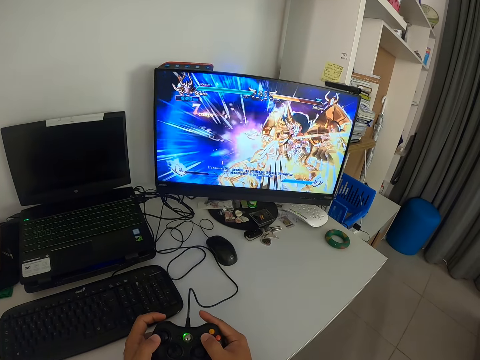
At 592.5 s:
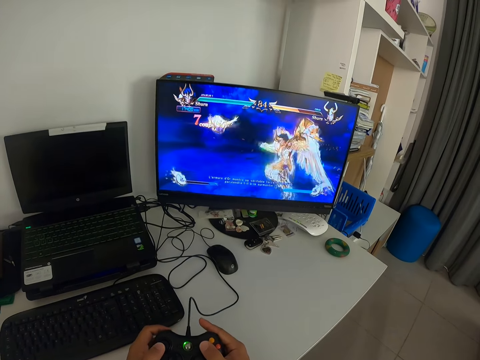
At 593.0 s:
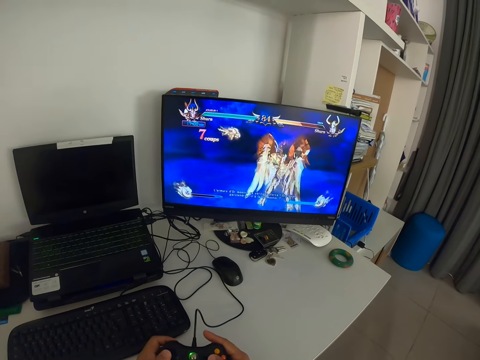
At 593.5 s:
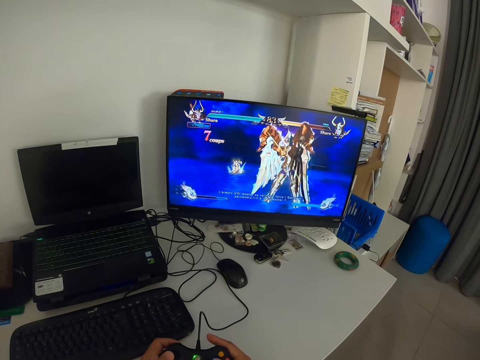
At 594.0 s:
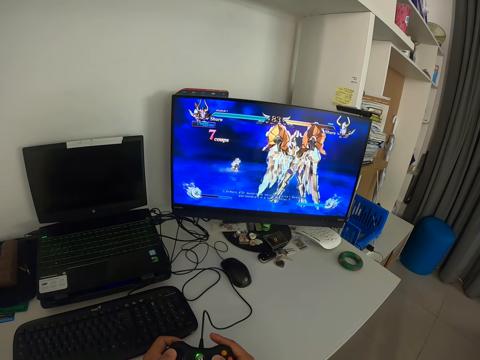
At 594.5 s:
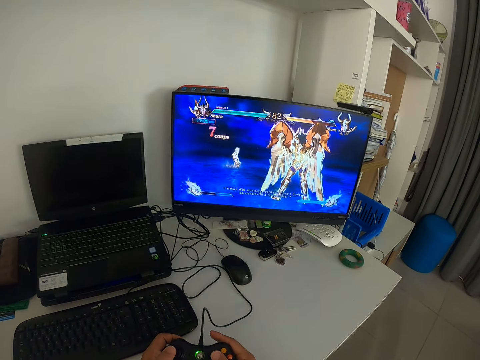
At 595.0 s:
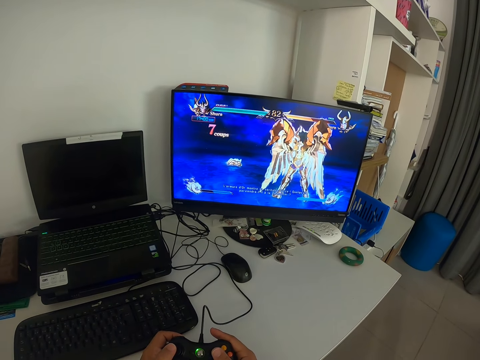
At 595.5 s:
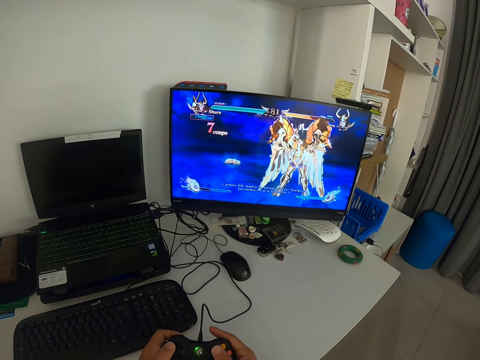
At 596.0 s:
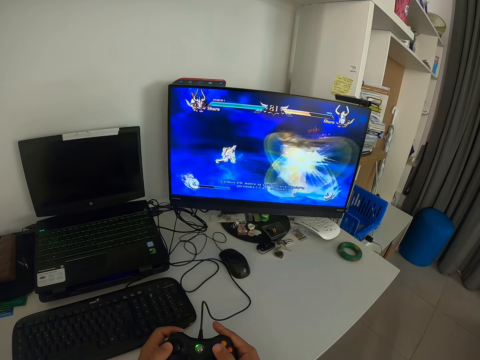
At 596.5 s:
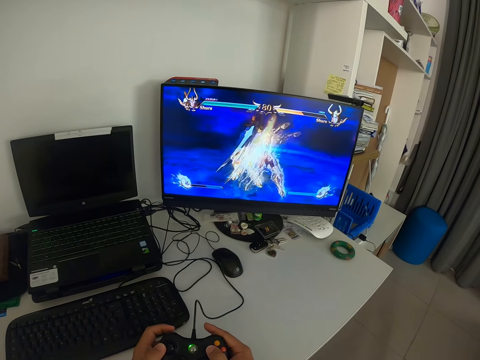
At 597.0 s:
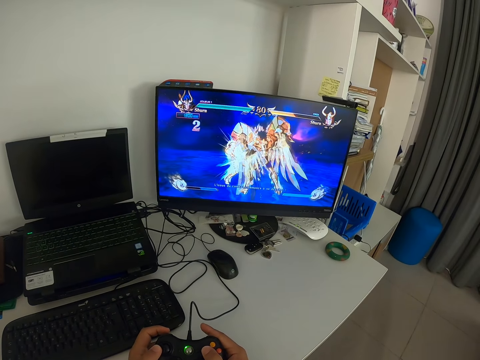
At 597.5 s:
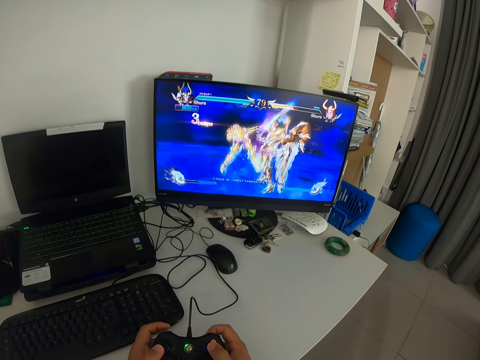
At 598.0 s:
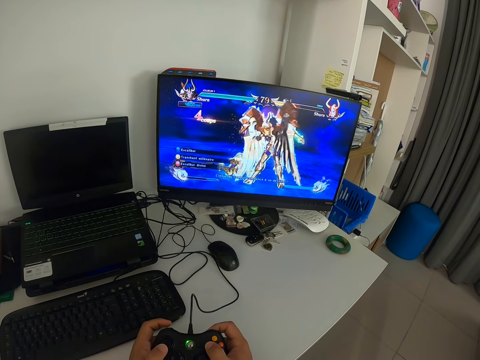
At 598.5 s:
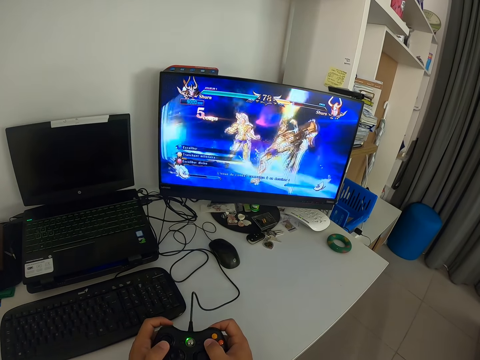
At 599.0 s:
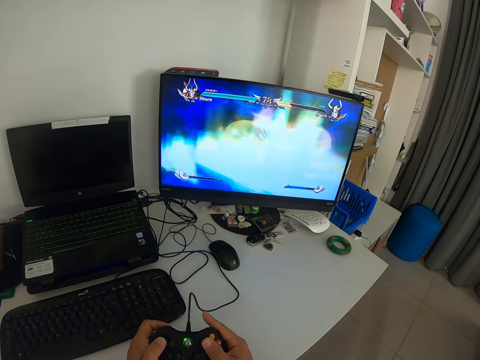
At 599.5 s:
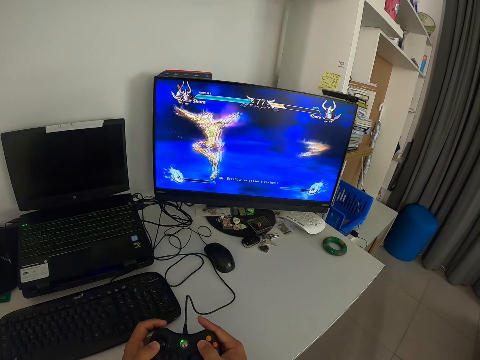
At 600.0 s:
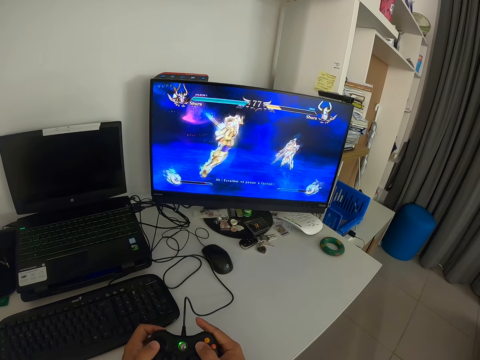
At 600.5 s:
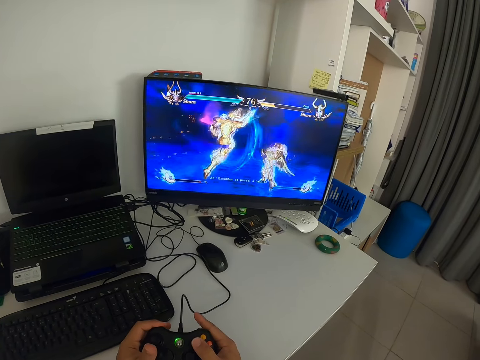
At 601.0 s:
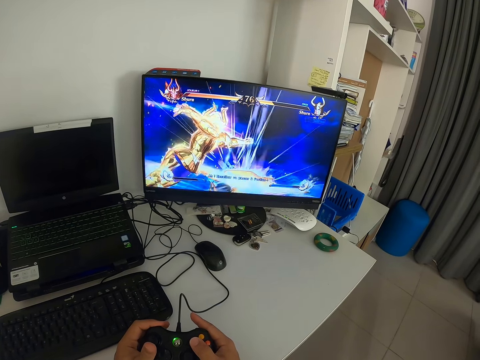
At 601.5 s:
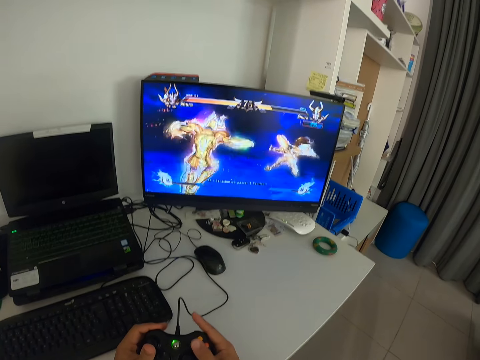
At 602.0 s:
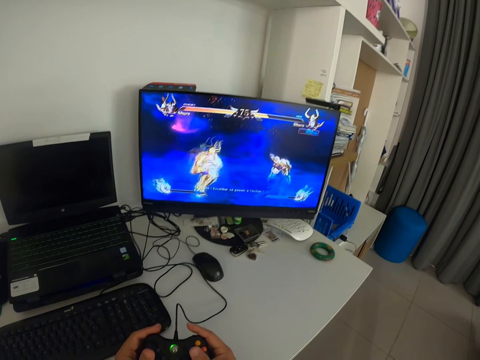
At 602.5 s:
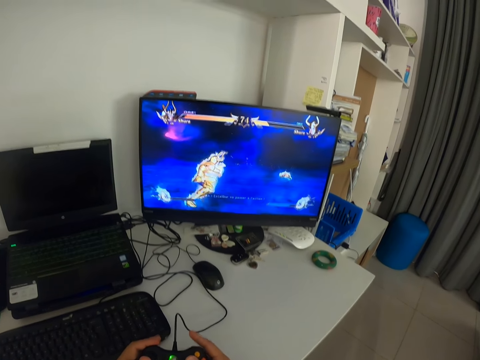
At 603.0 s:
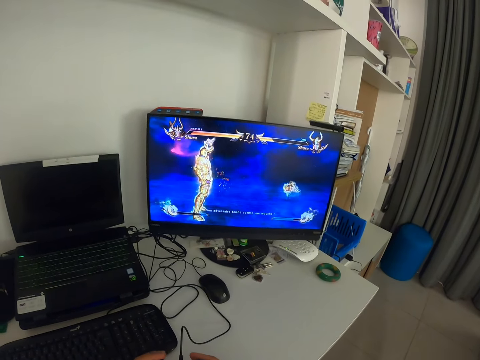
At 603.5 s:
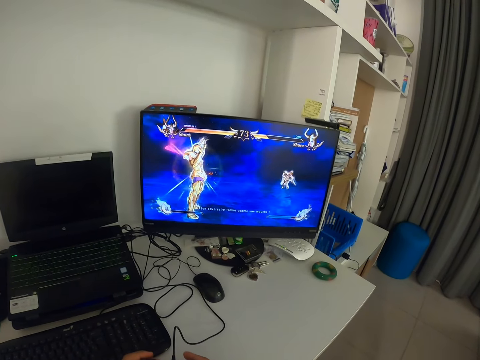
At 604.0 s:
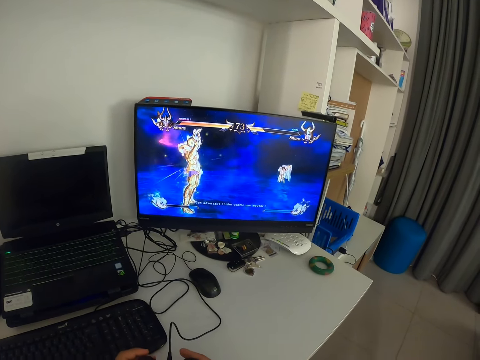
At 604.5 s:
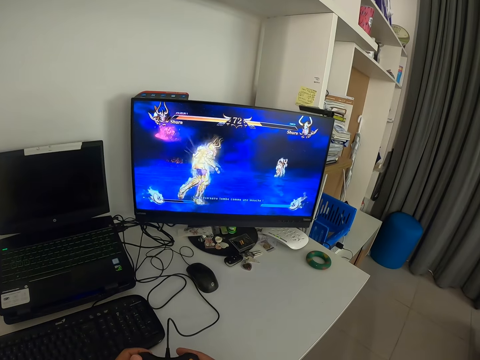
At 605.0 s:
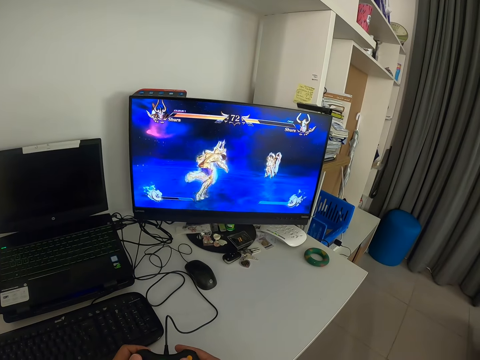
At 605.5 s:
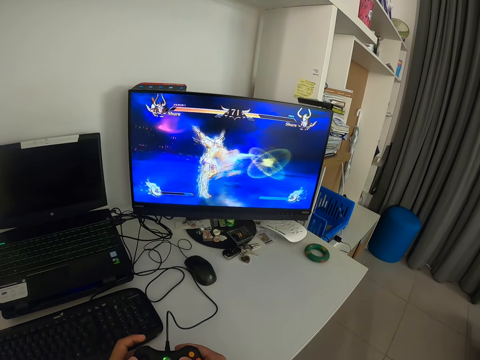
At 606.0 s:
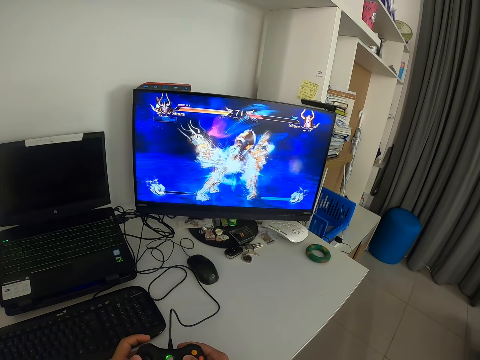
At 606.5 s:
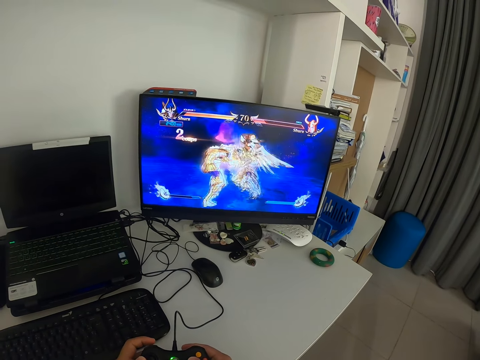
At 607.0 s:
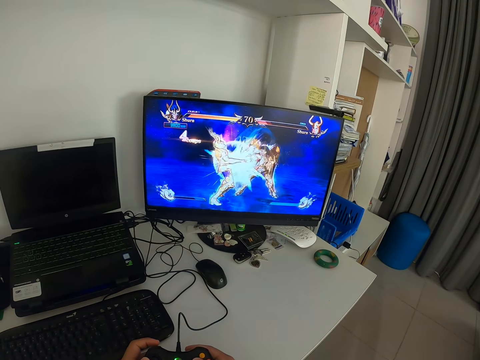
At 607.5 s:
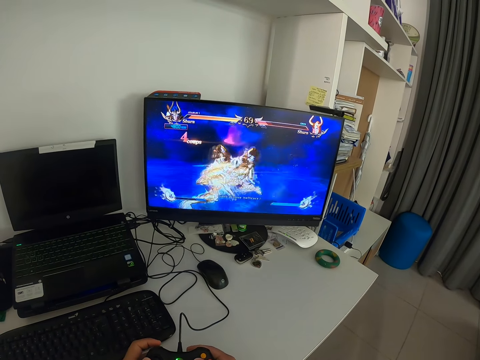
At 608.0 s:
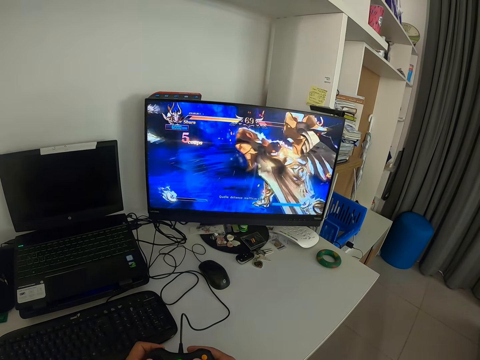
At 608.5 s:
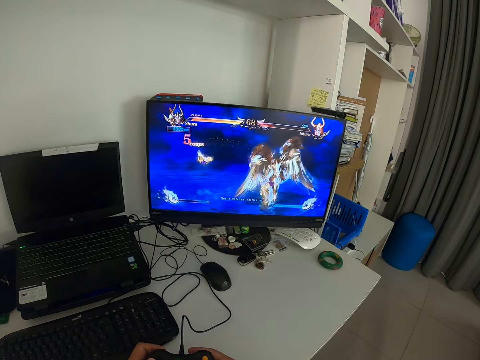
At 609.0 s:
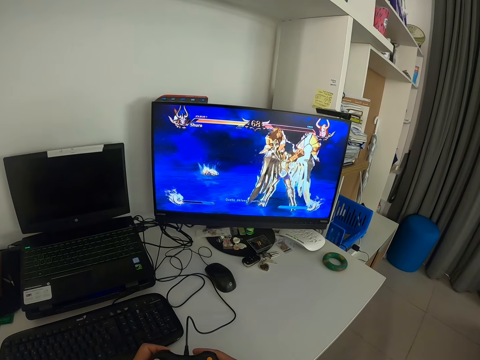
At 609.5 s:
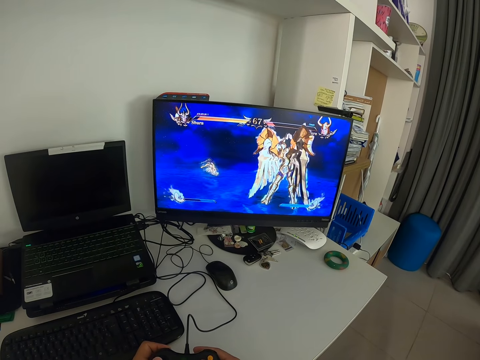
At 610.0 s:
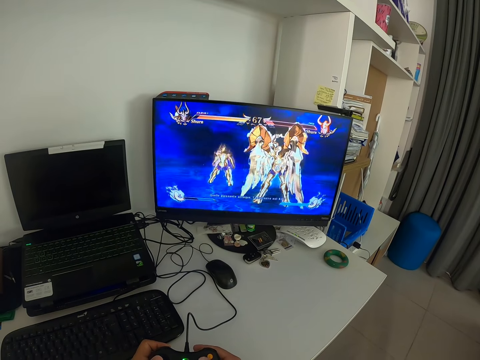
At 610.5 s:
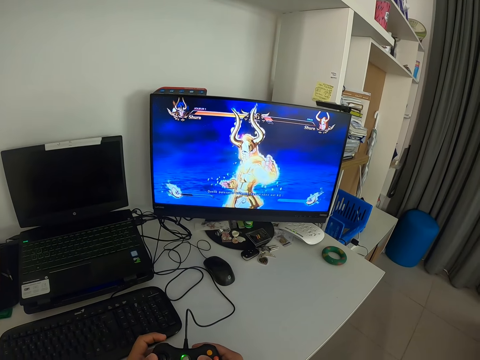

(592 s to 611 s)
The camera wearer looks at the monitor. They press the game pad. They look at the monitor. They press the game pad. They look at the monitor. They press the game pad.

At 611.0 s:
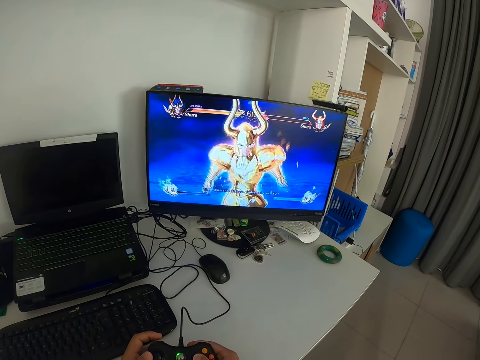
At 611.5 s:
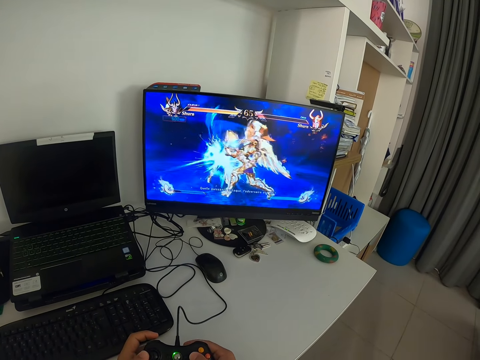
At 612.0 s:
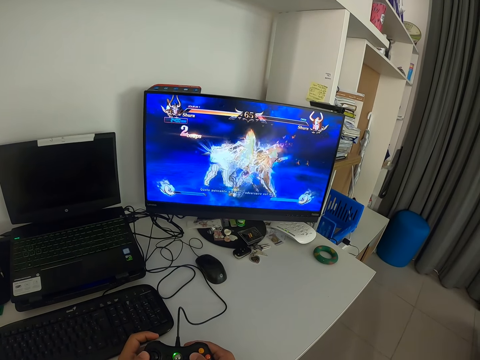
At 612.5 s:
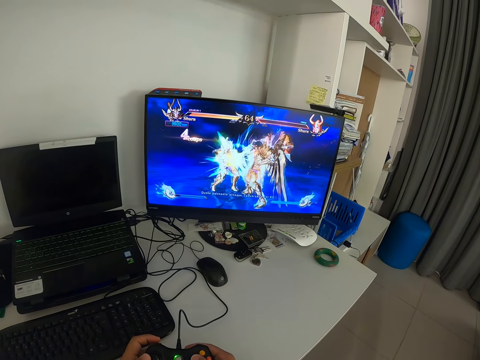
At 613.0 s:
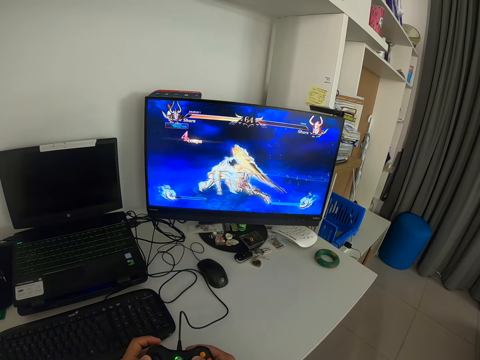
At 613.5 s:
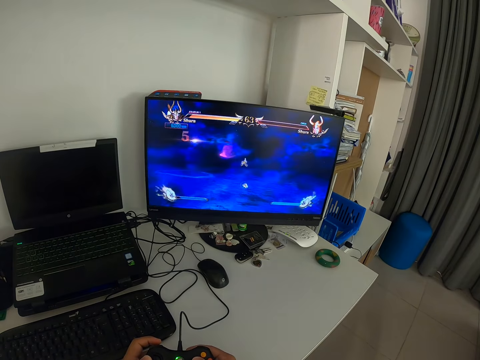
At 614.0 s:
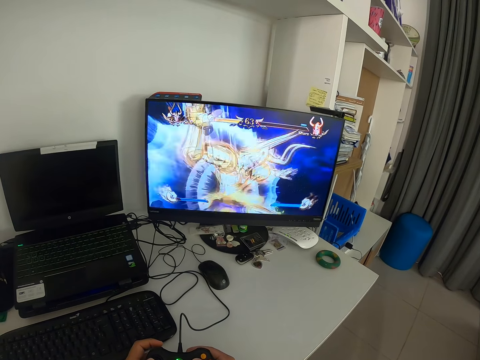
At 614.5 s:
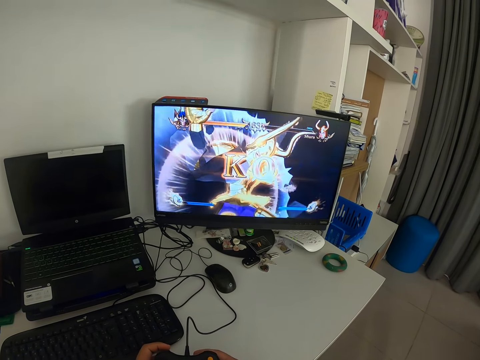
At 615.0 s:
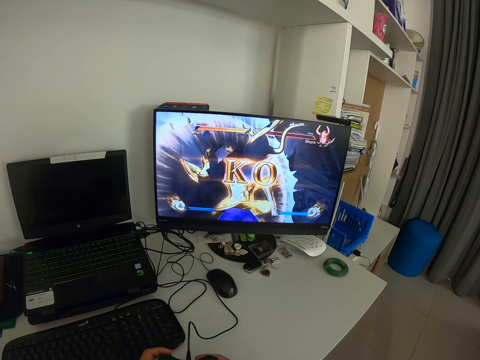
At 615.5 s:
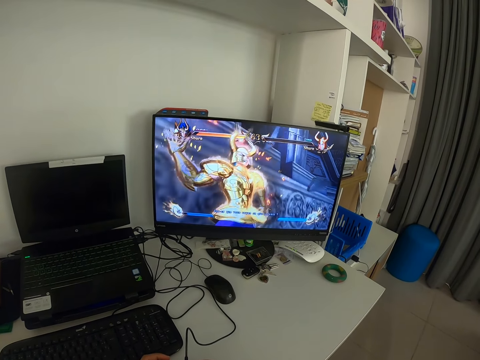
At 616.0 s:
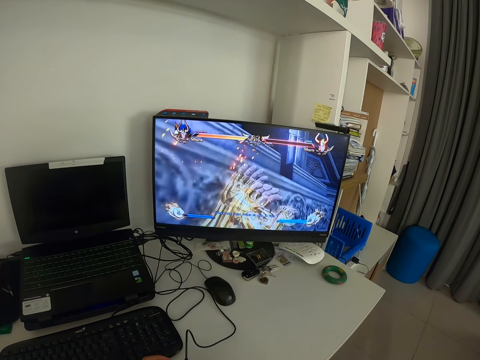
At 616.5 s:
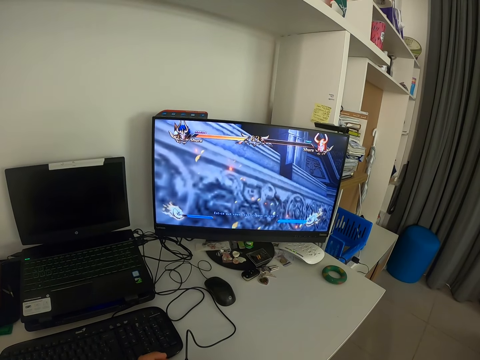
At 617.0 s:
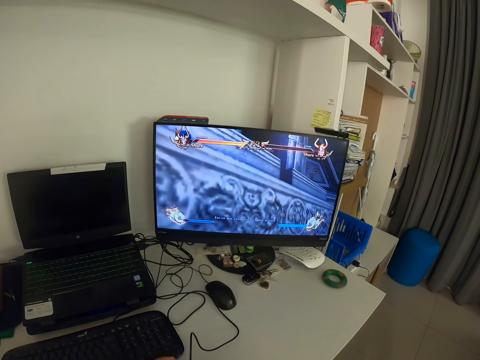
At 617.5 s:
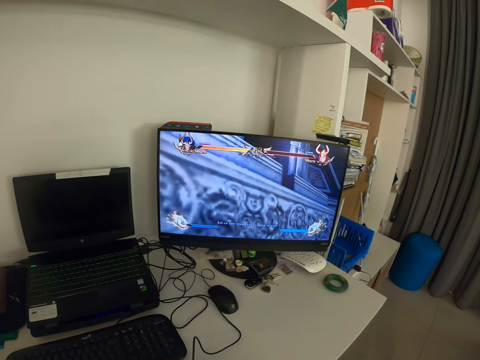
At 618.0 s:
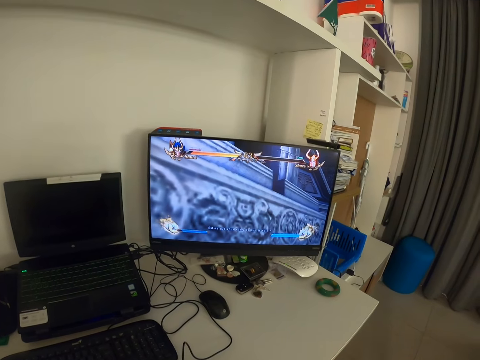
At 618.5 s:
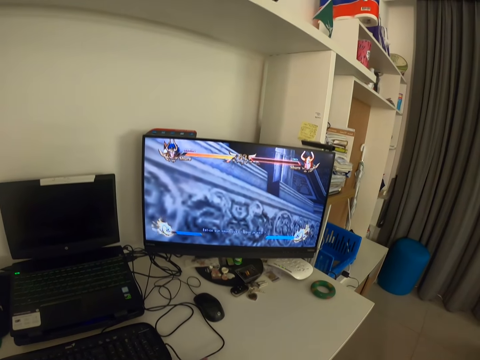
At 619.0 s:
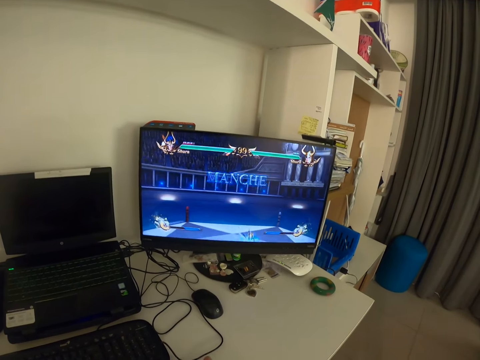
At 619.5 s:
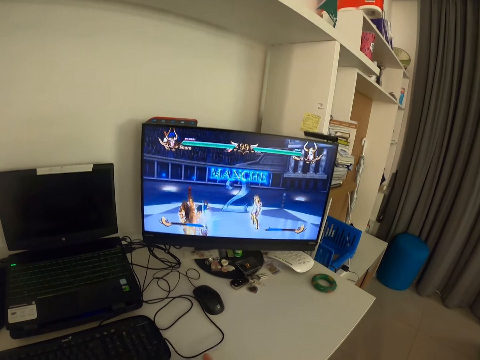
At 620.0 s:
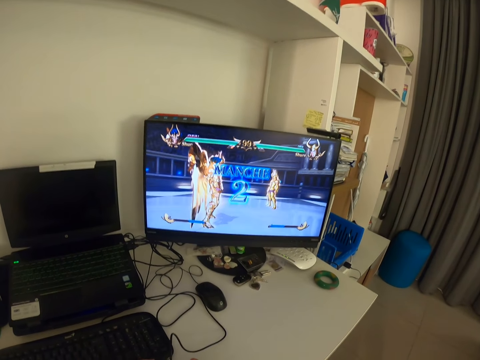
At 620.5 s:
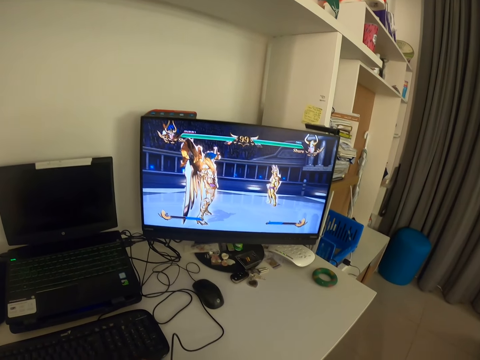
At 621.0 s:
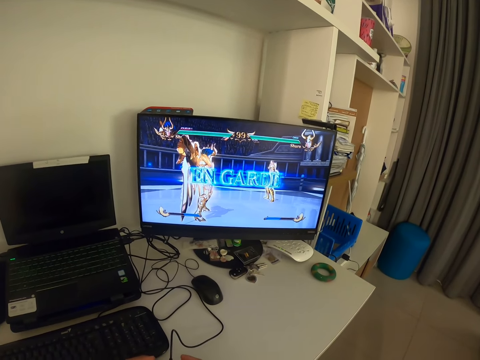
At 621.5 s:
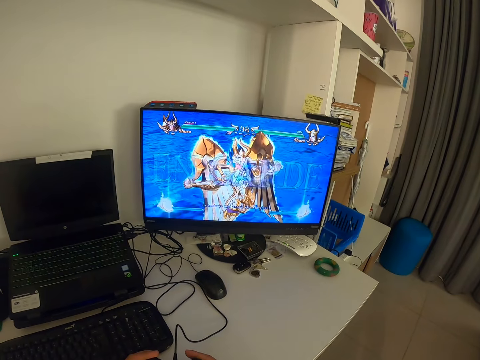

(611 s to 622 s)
The camera wearer looks at the monitor. They press the game pad. They look at the monitor. They press the game pad.
